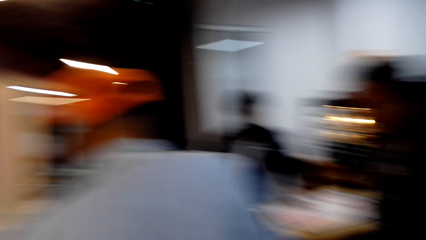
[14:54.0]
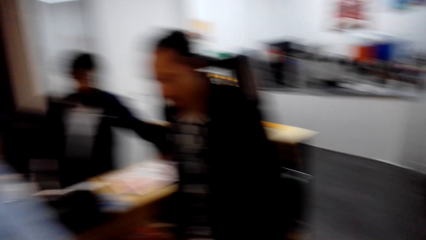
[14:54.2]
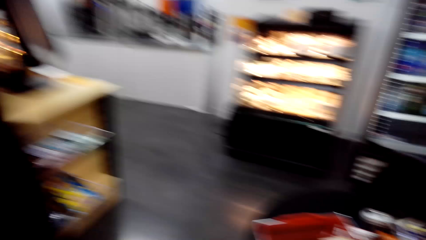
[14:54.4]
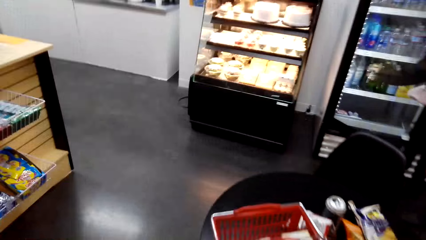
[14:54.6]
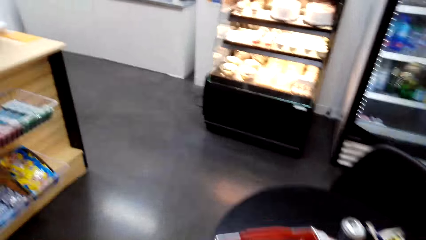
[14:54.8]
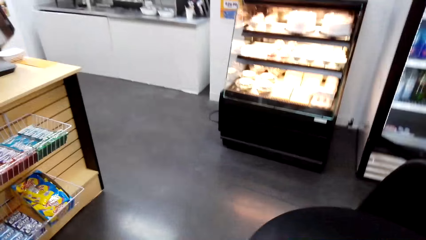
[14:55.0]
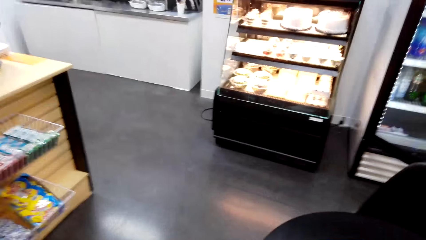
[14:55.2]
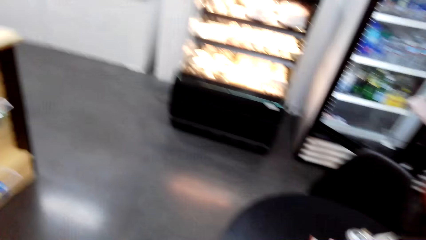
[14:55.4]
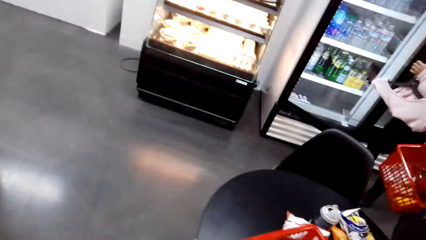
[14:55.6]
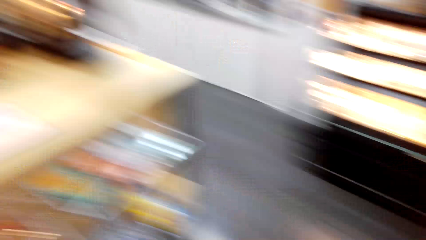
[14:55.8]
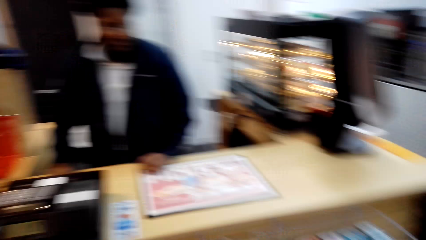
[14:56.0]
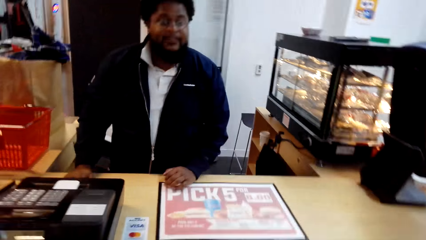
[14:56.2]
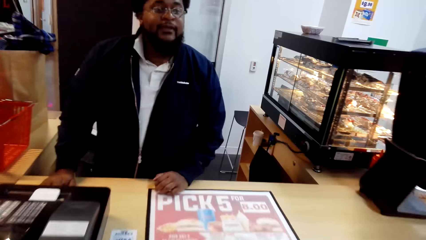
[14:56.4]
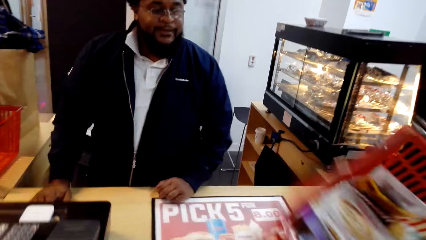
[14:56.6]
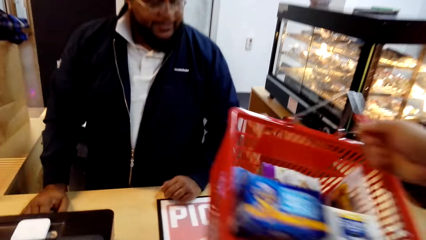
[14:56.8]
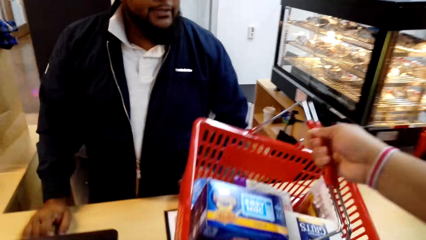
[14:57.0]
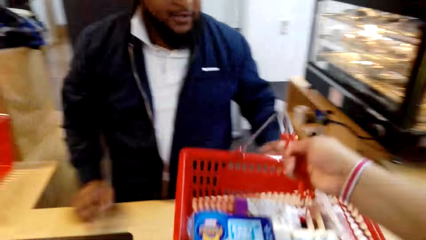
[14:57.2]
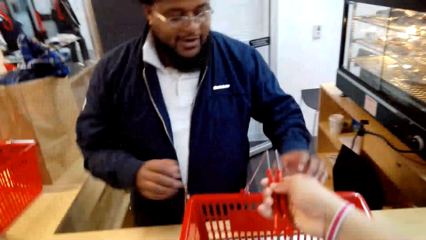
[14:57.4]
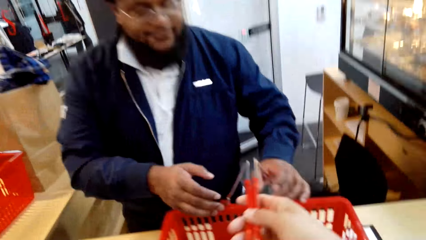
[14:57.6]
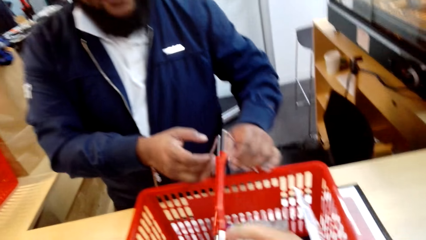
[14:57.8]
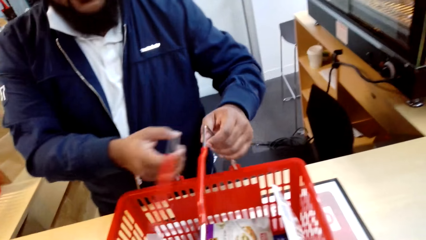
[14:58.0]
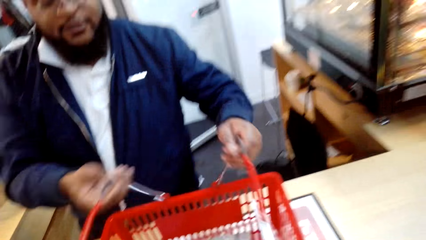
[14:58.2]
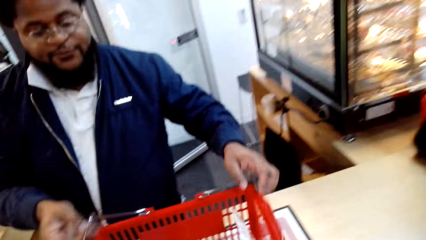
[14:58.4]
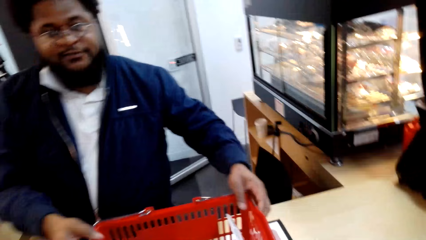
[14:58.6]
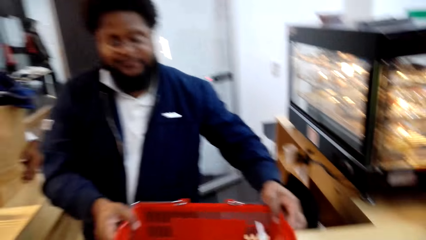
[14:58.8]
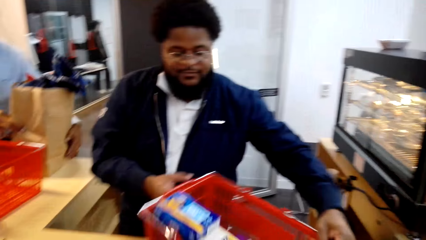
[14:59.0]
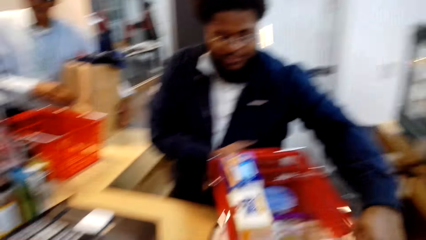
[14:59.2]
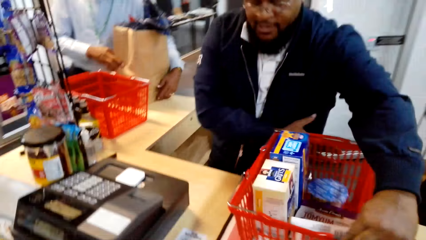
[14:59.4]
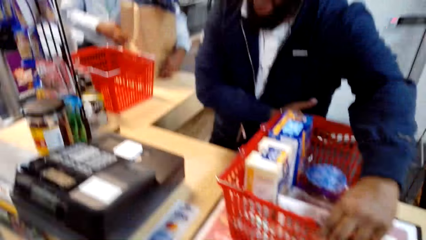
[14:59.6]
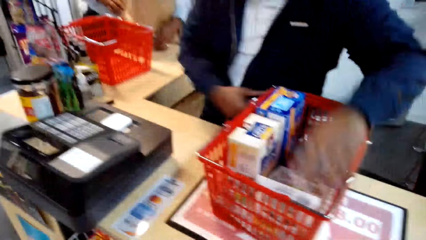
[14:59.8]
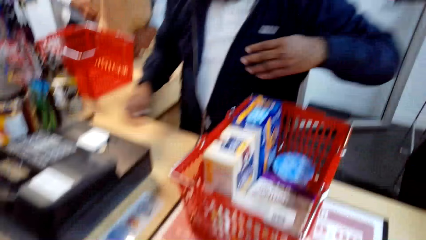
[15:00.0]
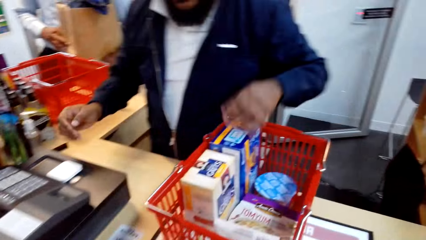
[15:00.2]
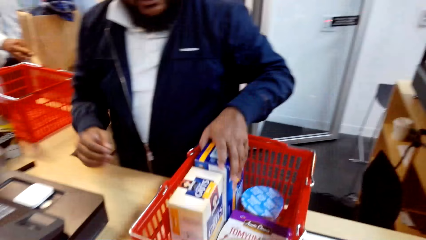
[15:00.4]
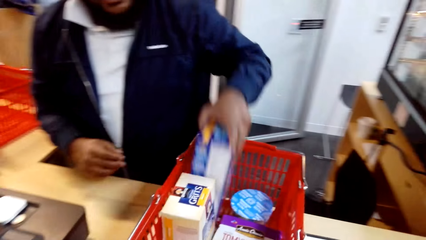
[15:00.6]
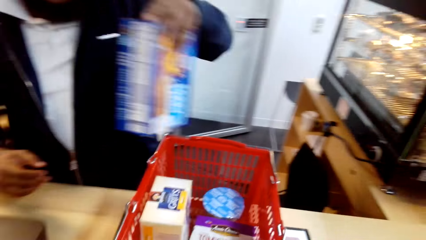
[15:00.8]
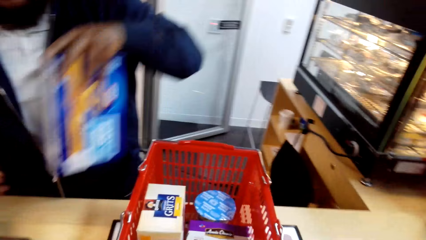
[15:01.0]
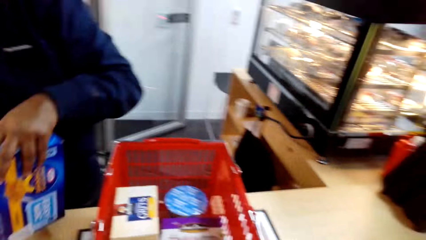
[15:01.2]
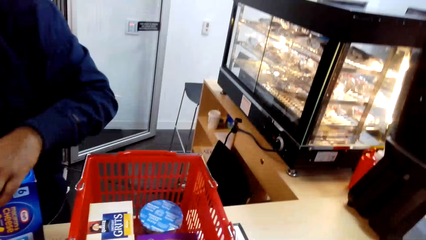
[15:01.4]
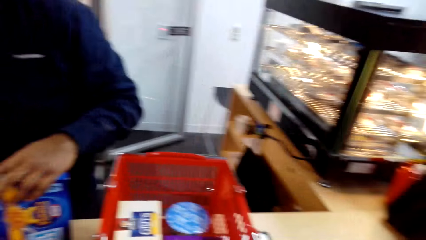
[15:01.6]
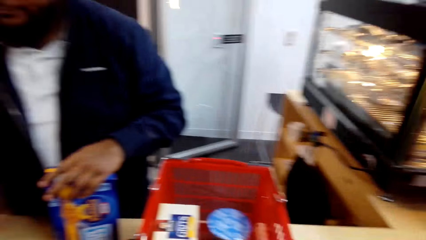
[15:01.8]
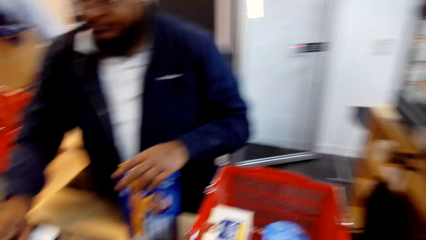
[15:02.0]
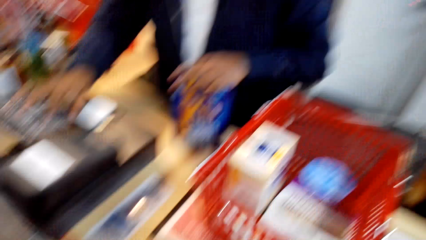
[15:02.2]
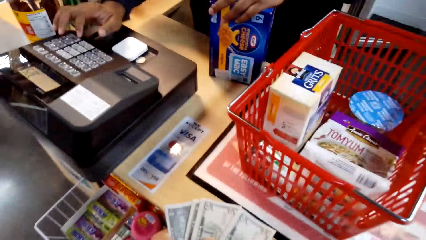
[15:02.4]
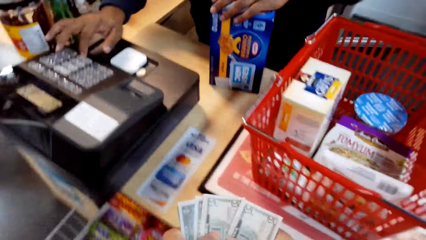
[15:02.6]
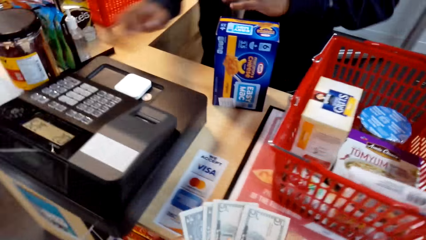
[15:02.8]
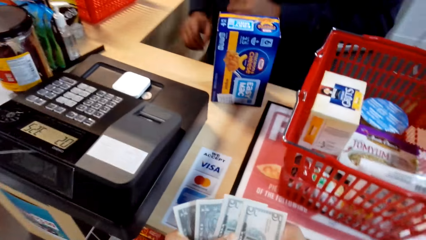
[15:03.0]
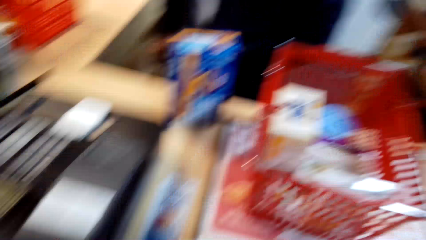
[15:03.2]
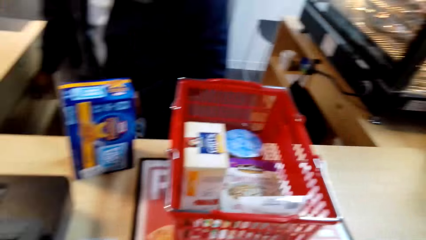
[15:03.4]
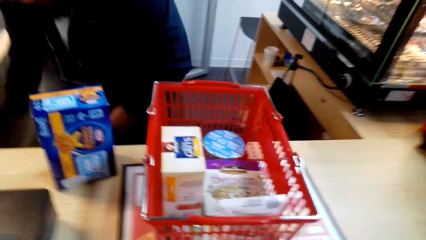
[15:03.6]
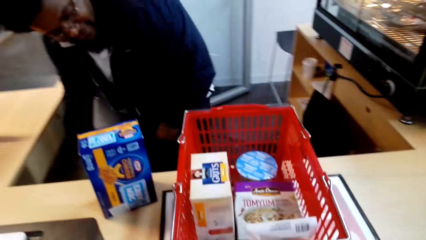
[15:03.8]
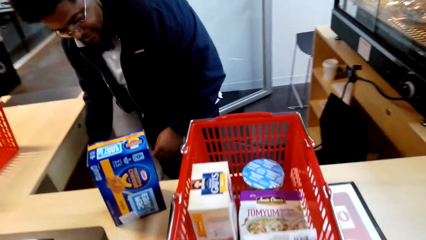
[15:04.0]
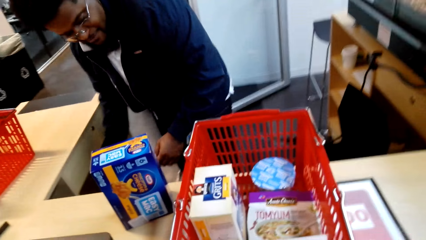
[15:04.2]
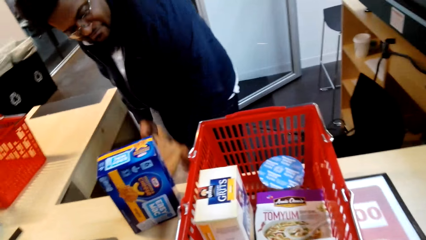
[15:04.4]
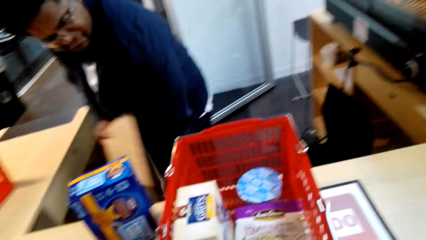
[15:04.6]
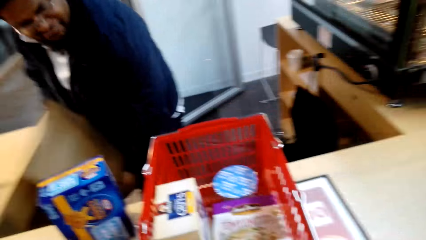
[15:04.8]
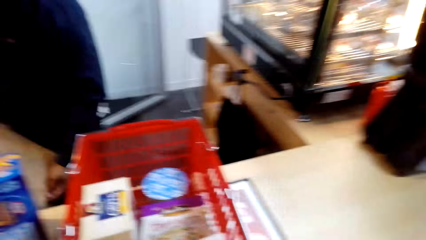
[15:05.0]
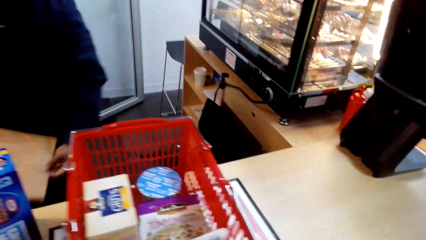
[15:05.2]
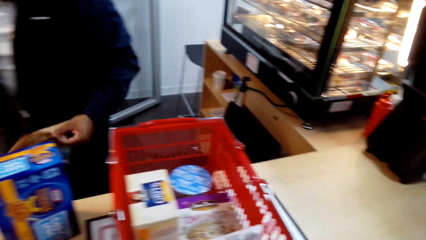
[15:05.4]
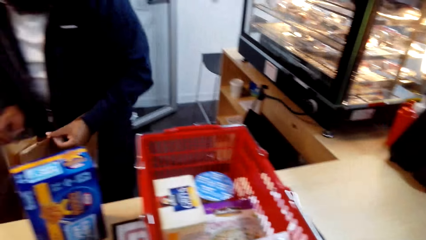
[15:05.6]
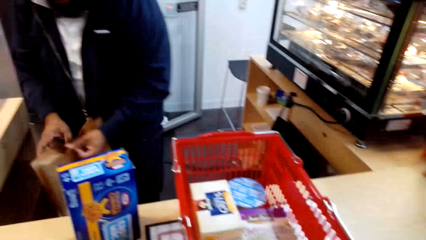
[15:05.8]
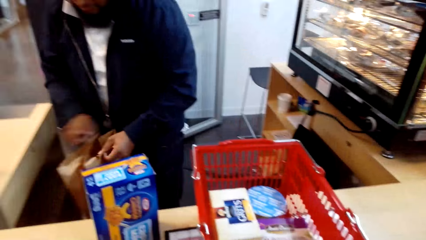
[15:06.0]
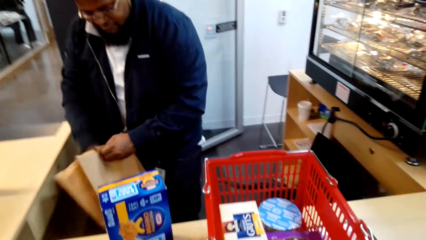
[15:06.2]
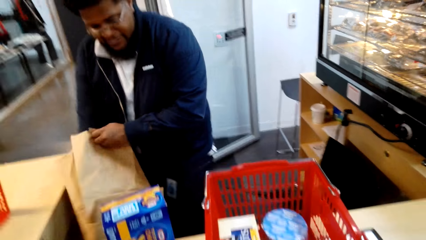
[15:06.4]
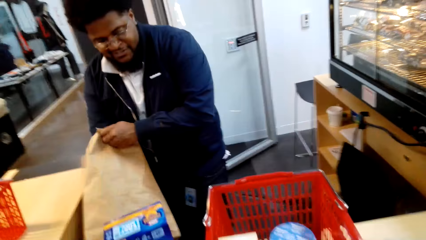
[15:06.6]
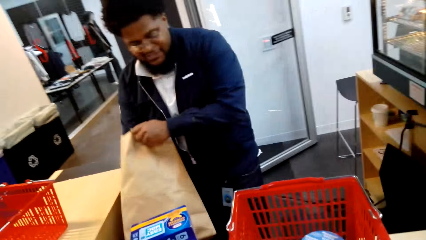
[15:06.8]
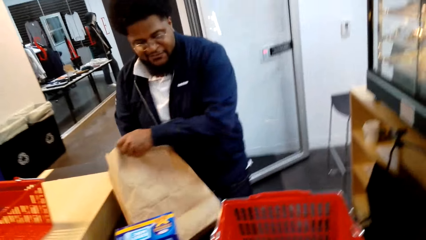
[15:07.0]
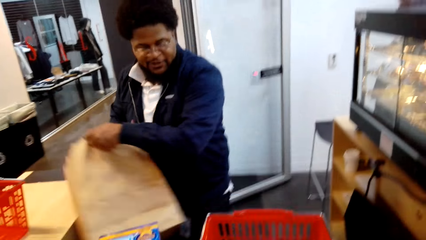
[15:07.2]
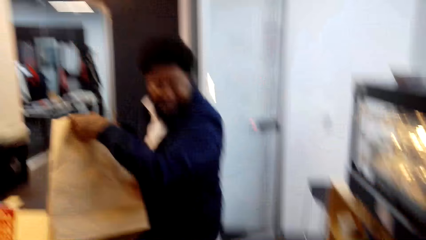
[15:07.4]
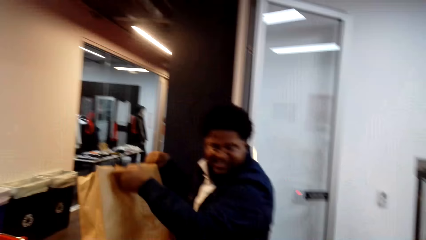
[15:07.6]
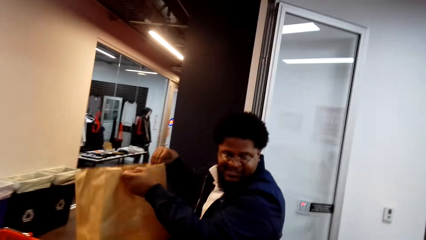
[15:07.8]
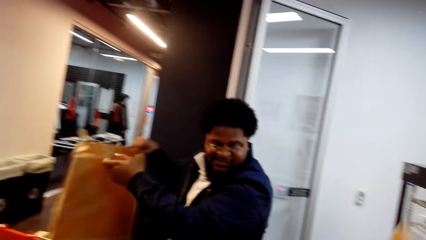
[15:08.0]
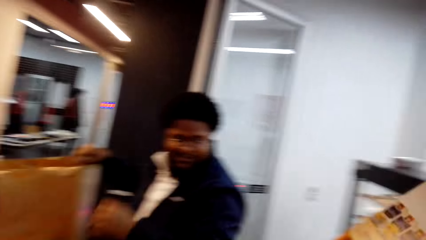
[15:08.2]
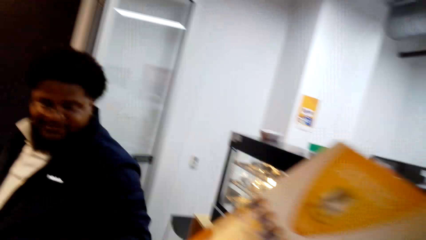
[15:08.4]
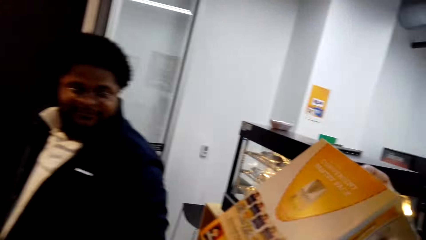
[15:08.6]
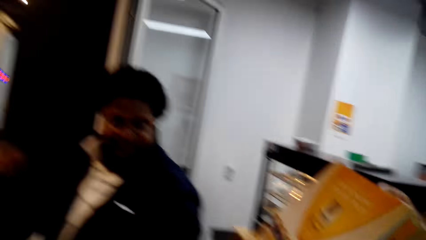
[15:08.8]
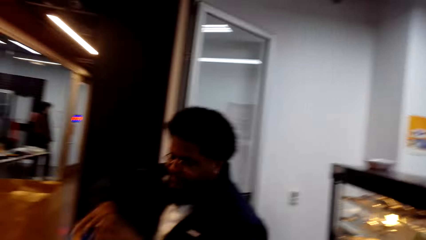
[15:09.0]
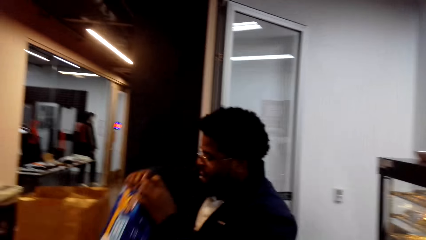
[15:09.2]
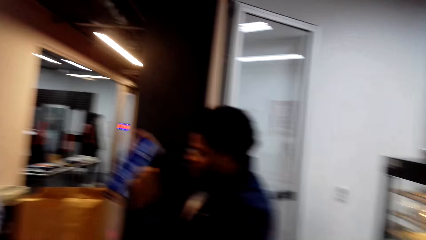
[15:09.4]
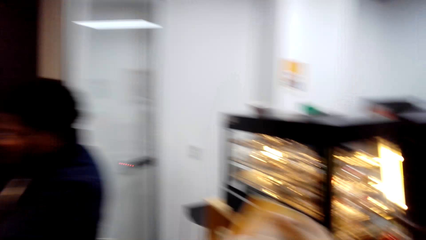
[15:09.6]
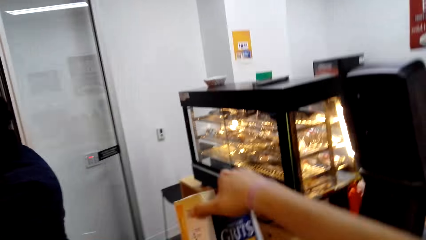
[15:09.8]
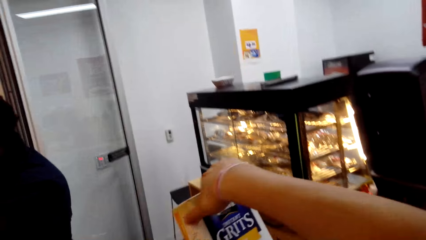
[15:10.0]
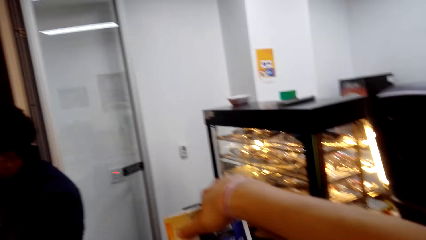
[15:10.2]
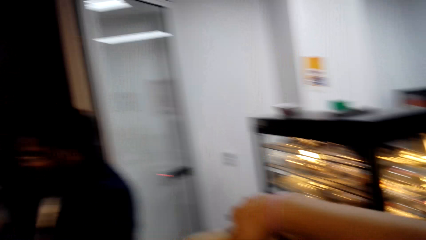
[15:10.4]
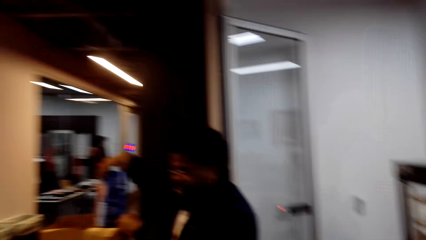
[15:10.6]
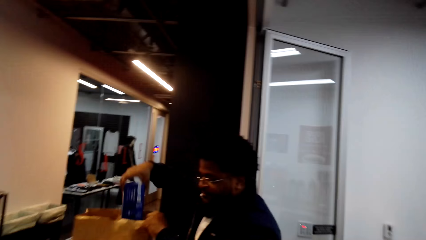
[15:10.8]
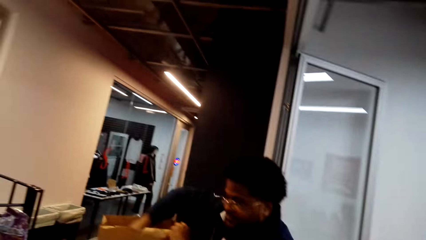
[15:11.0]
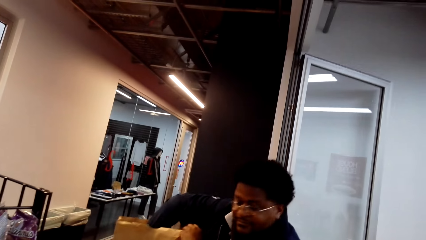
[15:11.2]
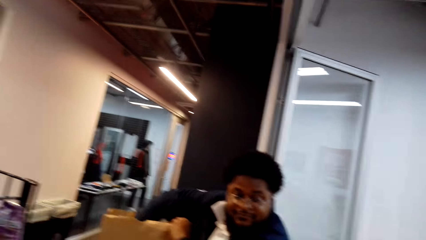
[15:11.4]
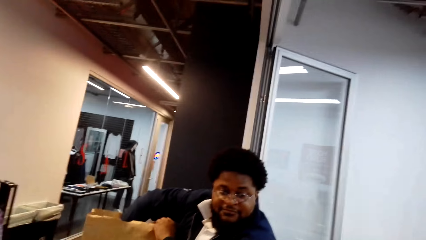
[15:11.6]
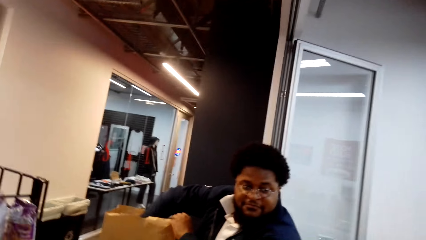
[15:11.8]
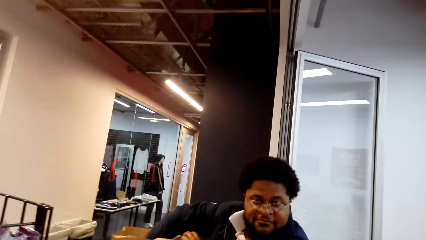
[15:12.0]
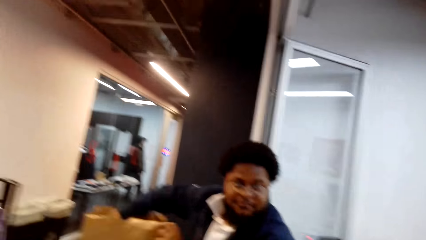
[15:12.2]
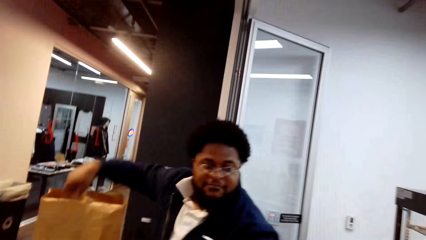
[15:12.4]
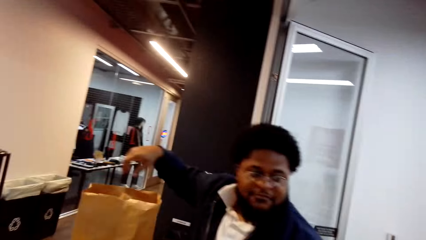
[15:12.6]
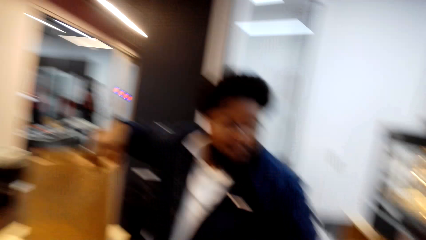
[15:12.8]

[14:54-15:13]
A man stands close to the camera wearer. A cashier stretches a hand. The camera wearer turns around. The cashier stands at the counter. The camera wearer walks around and puts a shopping basket on the counter. The cashier moves the shopping basket handle. The camera wearer looks around. The cashier picks up the shopping basket and turns the shopping basket on the counter. The cashier picks up a box of macaroni from the shopping basket and operates a cash register machine. The camera wearer counts currency notes. They look around. The cashier picks up a shopping bag or paper bag, stretches the paper bag, and puts the paper bag on the countertop. The camera wearer holds a container. The cashier lifts the box of macaroni from the shopping basket. The camera wearer looks around. They hold the container. The cashier puts the box of macaroni in the paper bag. The camera wearer looks around.
